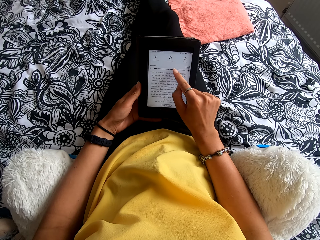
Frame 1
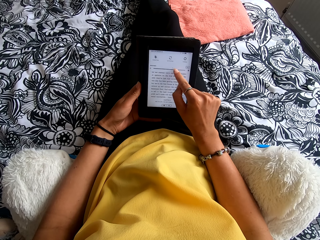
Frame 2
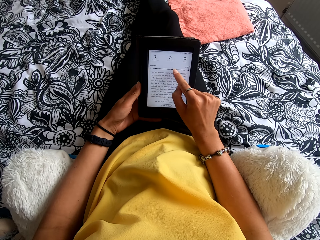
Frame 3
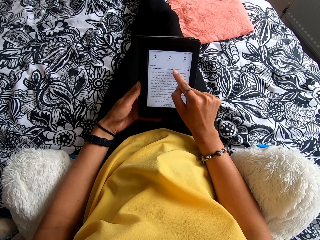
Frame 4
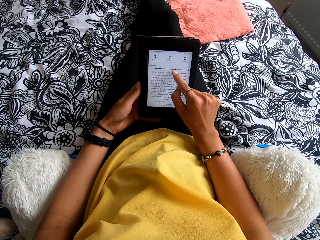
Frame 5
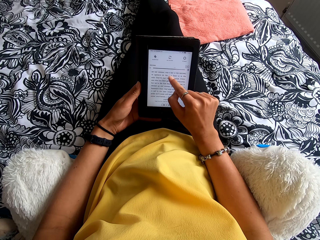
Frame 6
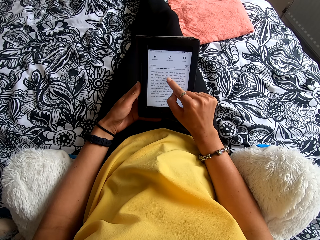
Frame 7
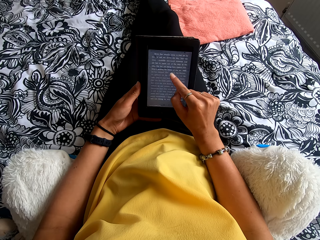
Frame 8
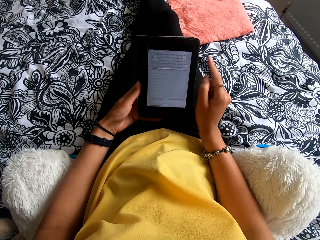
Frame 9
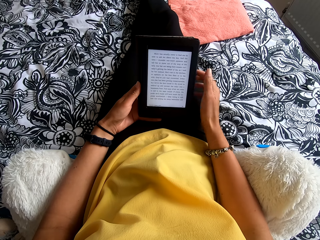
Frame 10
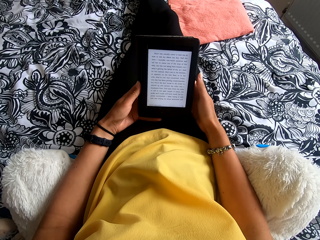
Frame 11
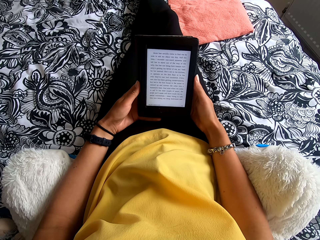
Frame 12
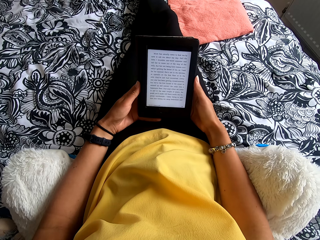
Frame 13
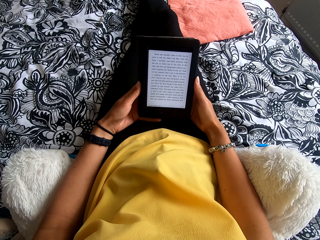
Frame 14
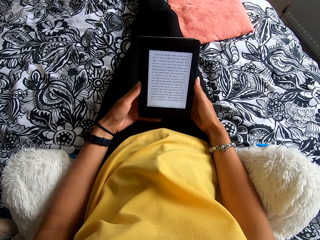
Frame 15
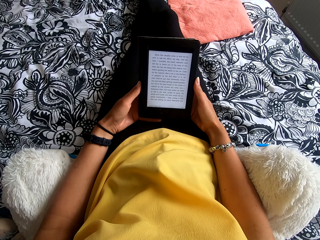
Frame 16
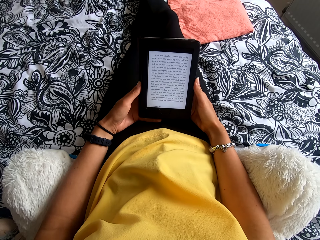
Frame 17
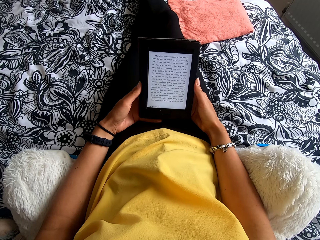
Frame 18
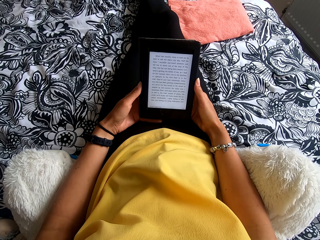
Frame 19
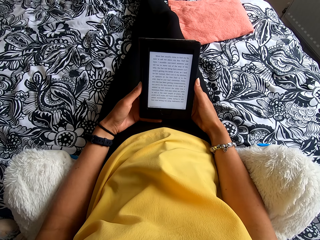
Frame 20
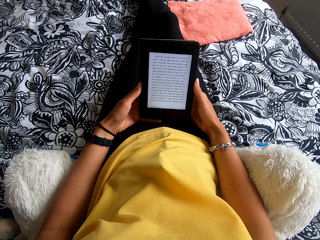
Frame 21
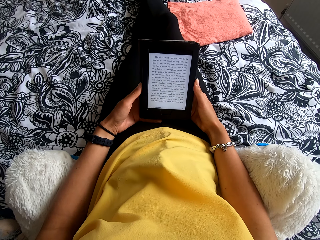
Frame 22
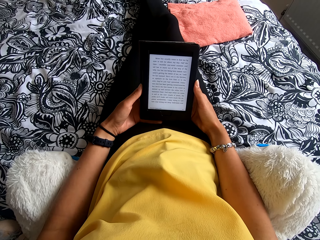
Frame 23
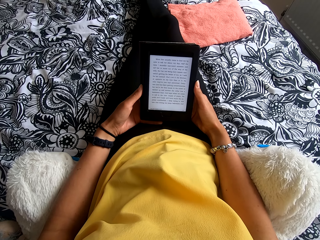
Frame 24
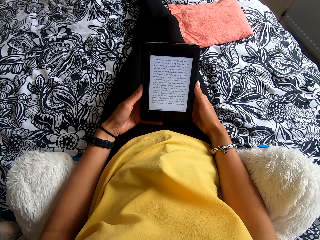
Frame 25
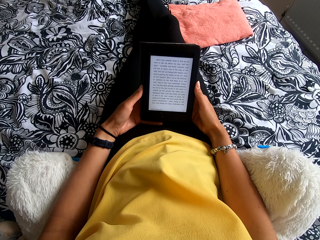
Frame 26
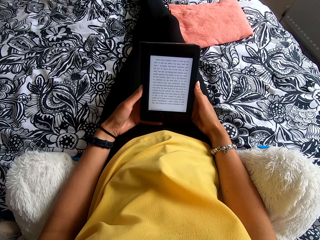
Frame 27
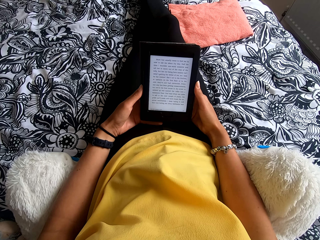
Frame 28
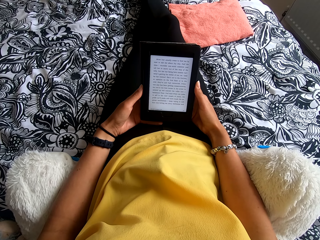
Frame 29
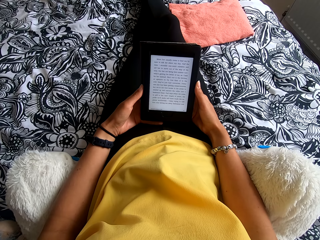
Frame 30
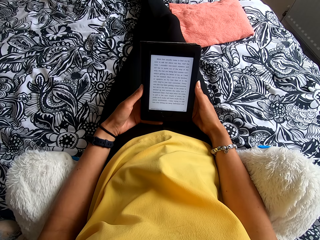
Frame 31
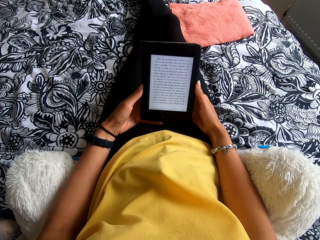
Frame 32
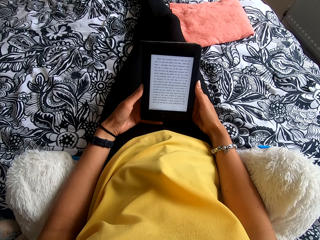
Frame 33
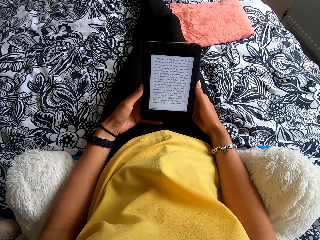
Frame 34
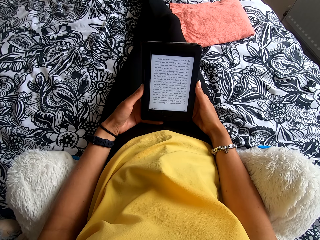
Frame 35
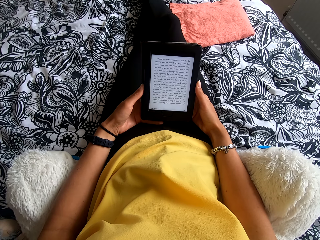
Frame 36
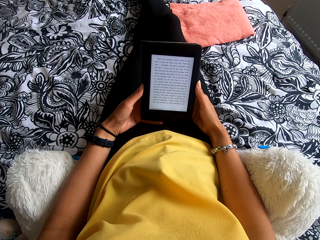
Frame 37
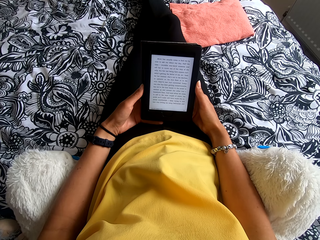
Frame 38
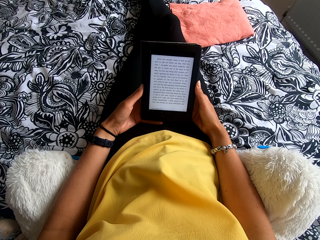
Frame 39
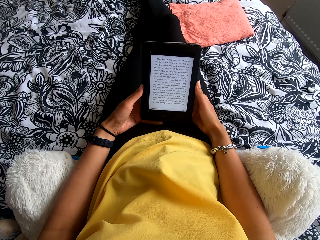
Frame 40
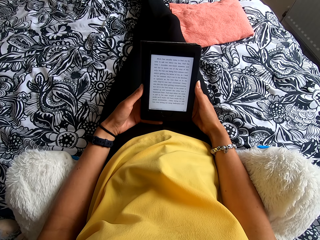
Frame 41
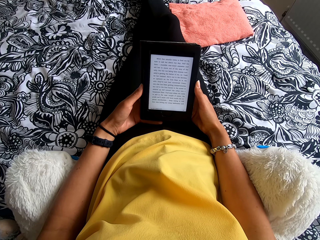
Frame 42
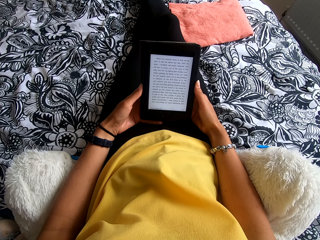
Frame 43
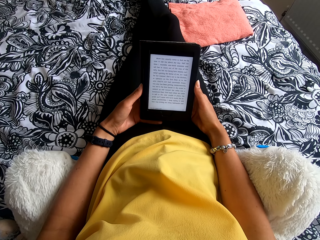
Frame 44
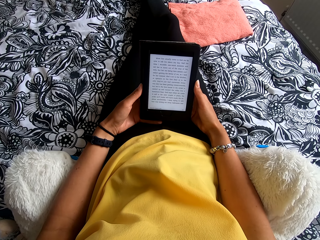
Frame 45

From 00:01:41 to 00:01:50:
The camera wearer moves the hand from the screen. They read the ebook reader.

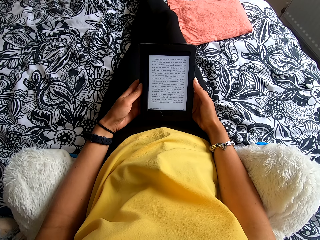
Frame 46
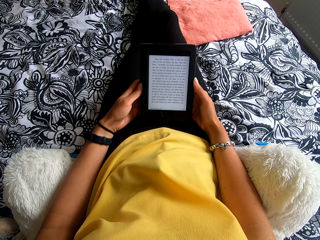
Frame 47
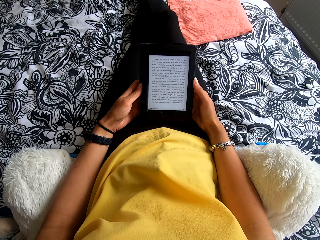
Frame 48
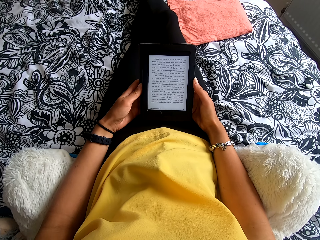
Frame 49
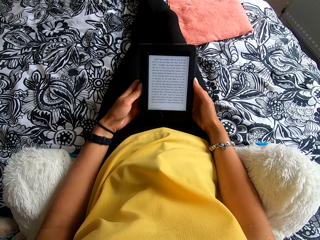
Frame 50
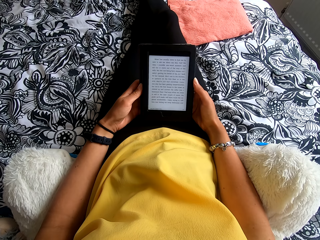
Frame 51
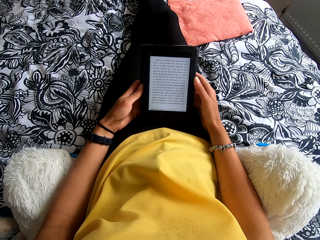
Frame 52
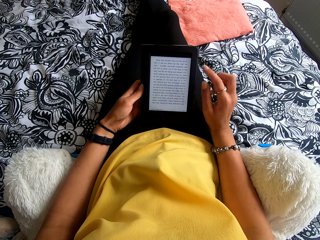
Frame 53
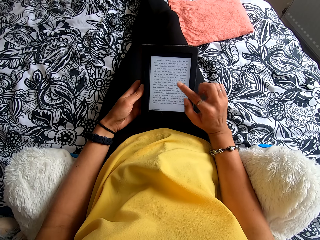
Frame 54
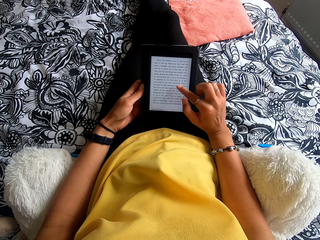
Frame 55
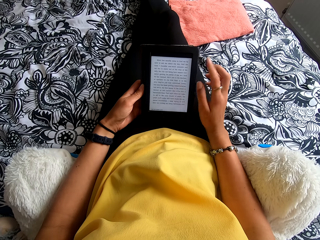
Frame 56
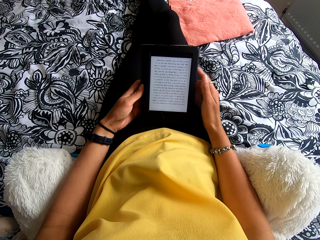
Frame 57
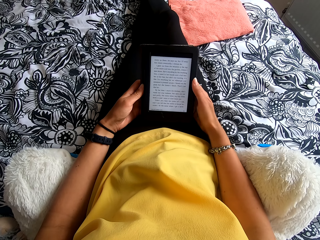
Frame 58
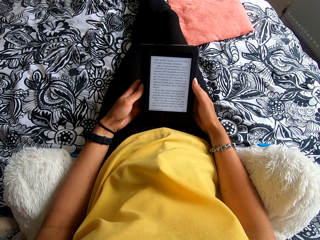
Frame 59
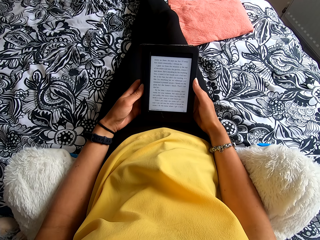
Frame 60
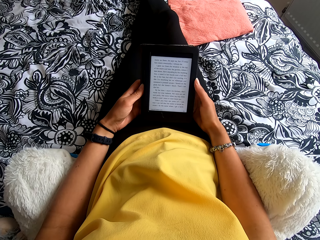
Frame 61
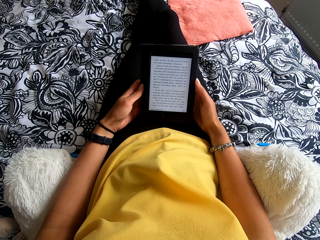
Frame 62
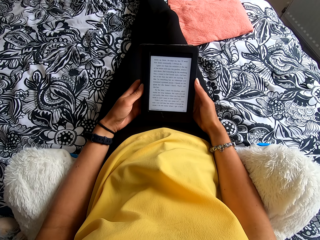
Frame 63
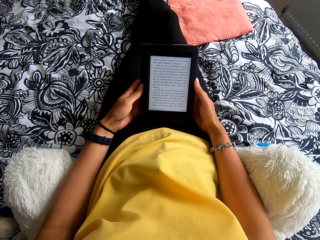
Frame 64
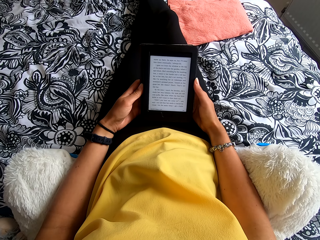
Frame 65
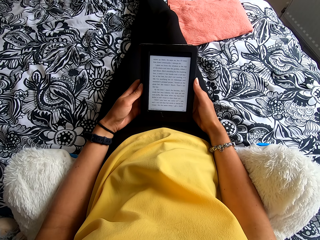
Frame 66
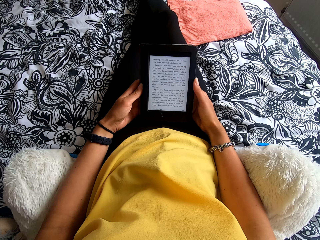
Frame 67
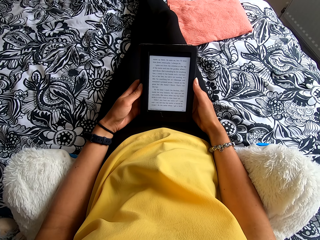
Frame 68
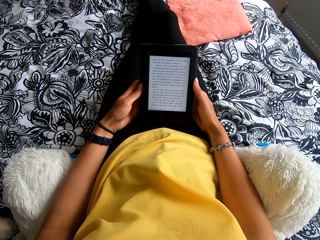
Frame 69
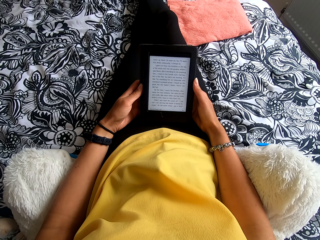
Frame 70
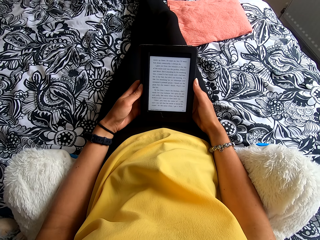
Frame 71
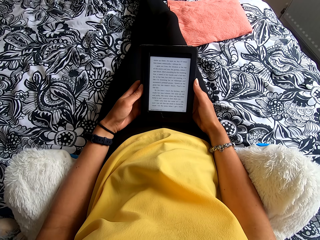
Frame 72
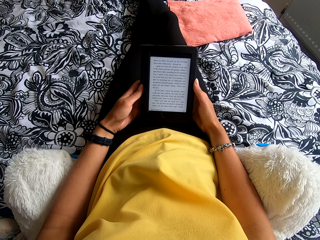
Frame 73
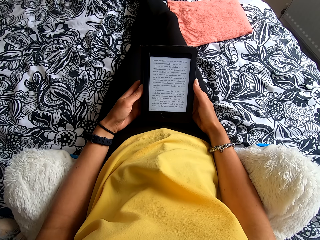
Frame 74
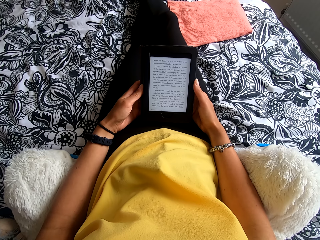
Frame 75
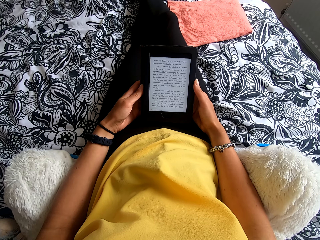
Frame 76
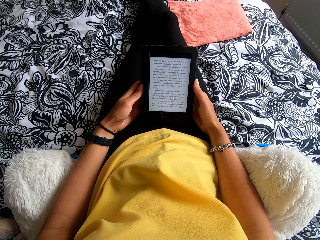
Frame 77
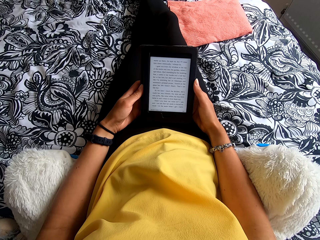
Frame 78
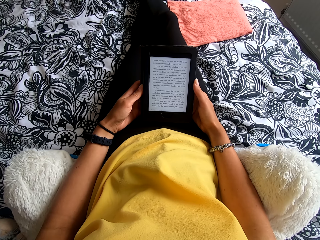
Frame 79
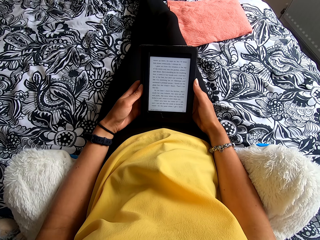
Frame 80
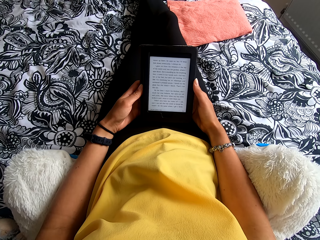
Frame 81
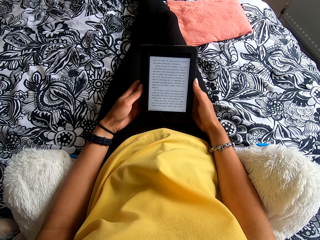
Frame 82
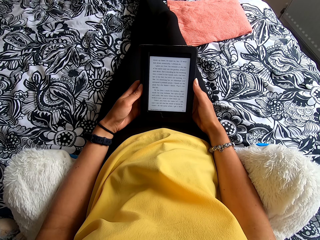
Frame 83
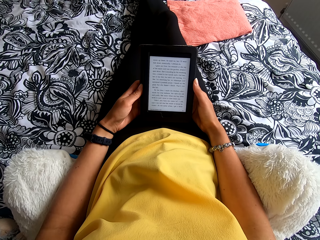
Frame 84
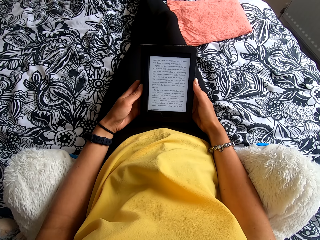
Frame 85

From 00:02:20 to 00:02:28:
The camera wearer touches the tablet or ebook reader. They hold the tablet. They read the ebook reader.

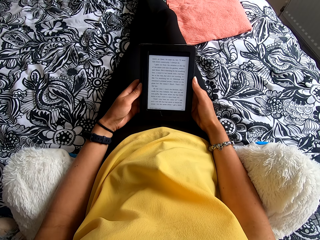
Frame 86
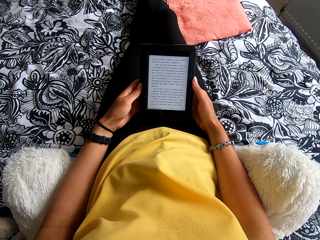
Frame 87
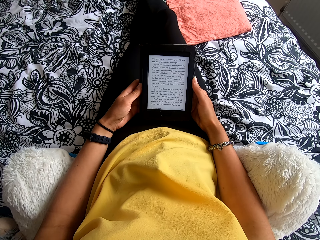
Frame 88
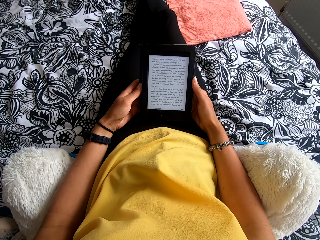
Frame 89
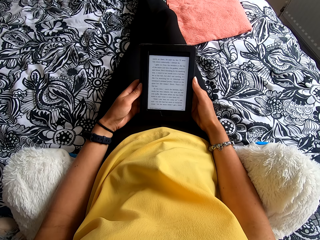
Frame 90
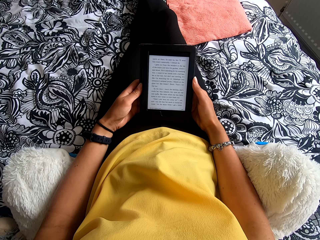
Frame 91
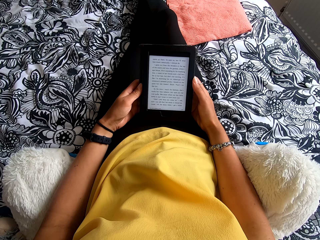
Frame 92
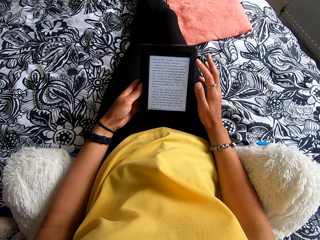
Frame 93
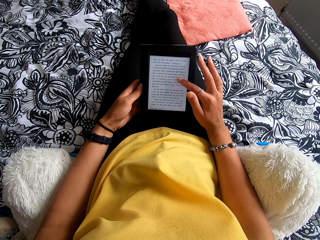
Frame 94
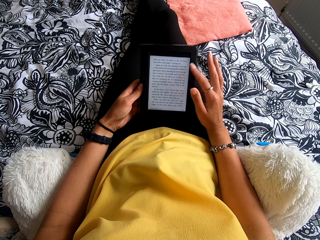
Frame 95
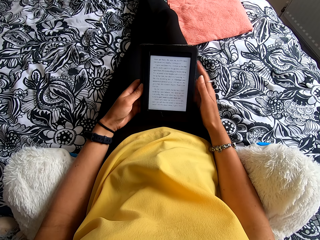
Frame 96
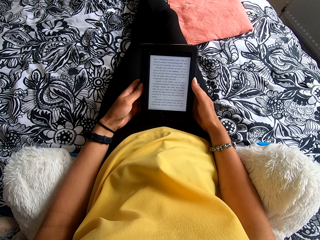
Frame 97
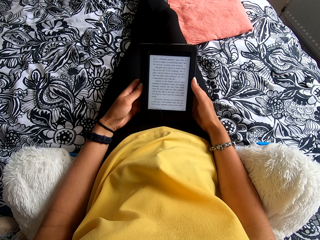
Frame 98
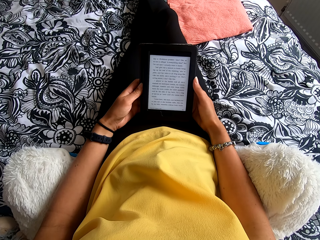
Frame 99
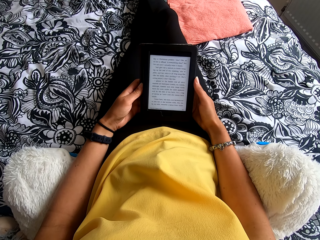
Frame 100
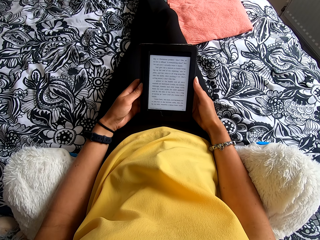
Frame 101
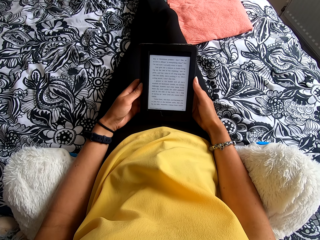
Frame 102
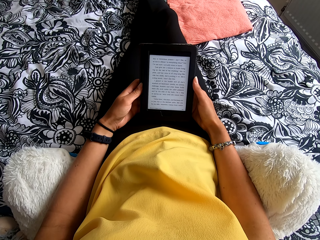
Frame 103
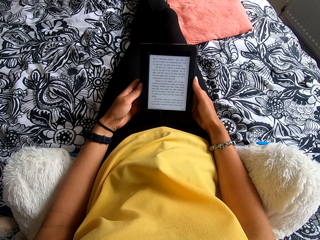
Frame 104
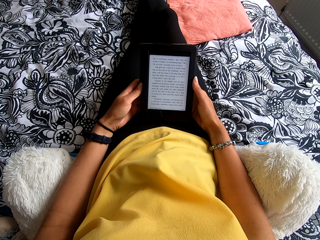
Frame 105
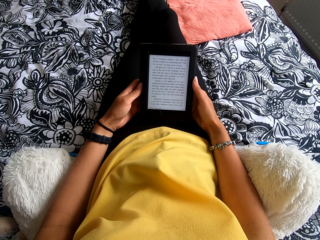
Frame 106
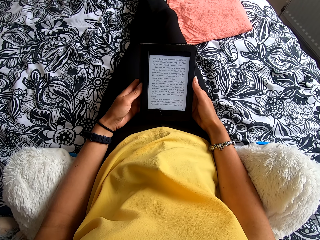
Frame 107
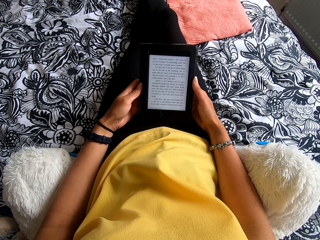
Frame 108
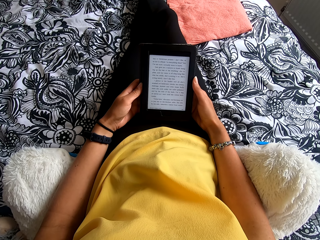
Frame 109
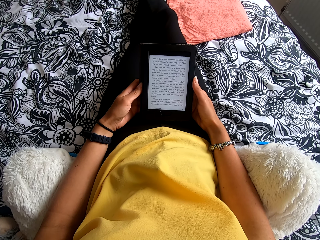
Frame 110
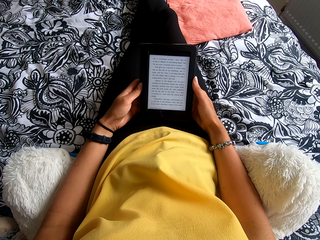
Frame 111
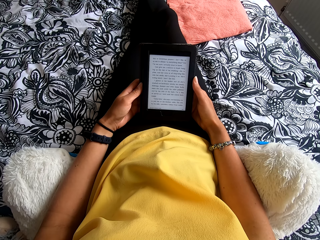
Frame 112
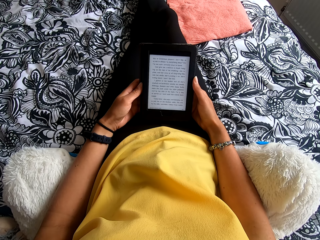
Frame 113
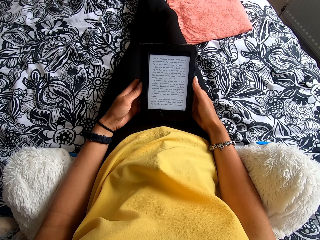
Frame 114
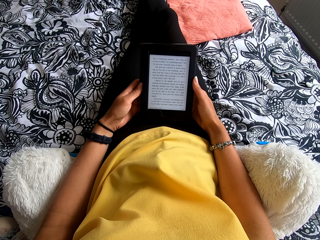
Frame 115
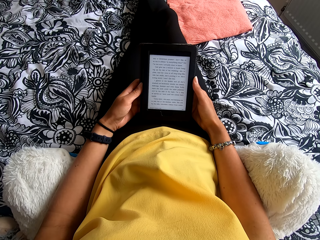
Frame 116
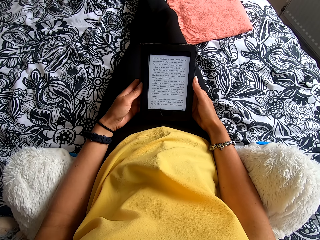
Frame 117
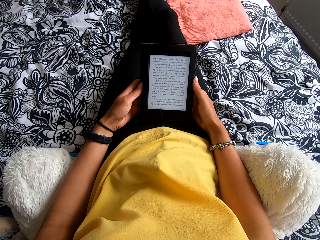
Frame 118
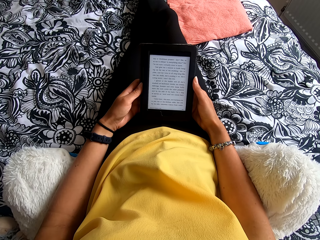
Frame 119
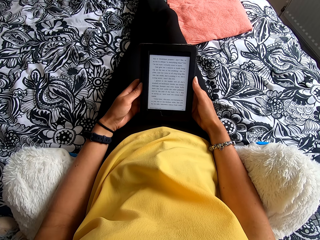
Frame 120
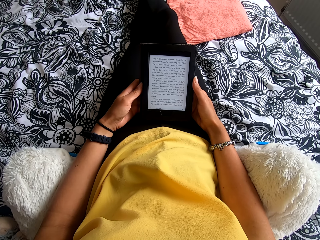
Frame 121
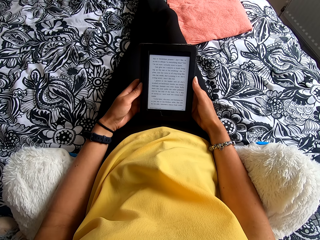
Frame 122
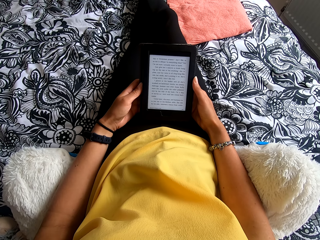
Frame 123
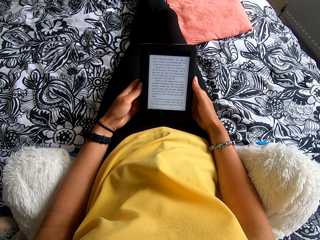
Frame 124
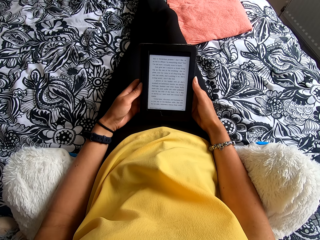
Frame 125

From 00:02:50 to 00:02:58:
The camera wearer touches the tablet or ebook reader. They hold the tablet. They read the ebook reader.
